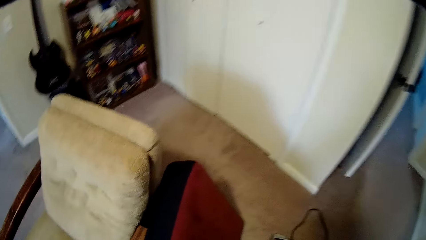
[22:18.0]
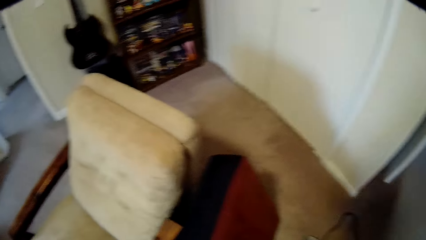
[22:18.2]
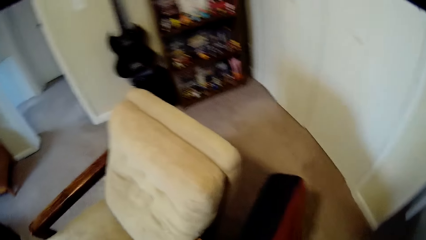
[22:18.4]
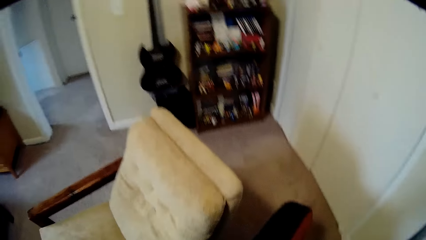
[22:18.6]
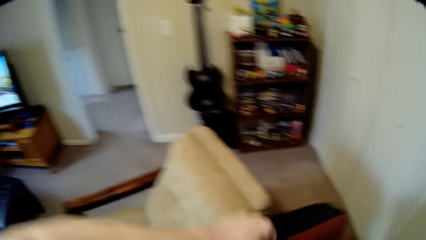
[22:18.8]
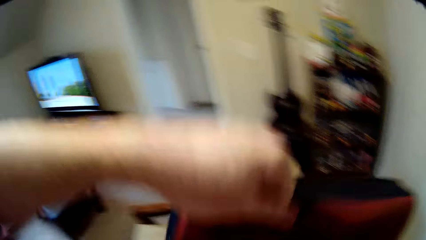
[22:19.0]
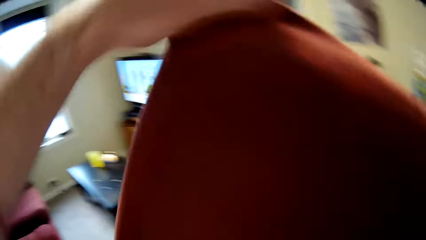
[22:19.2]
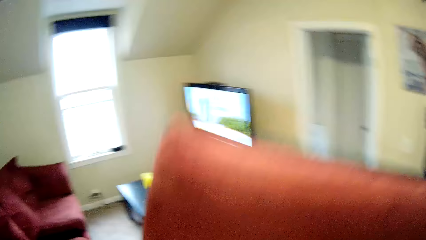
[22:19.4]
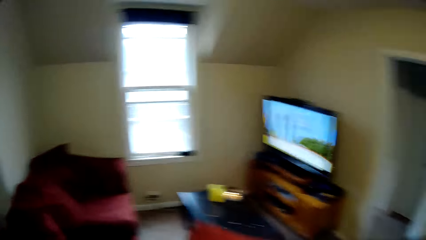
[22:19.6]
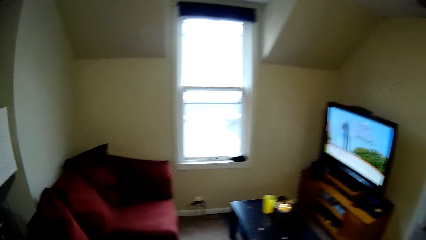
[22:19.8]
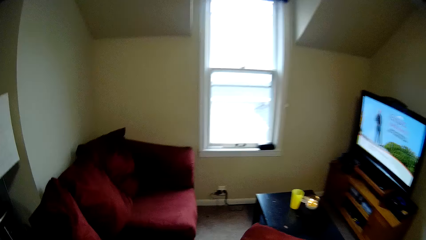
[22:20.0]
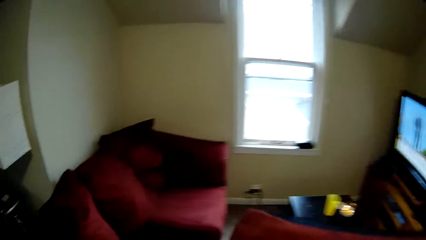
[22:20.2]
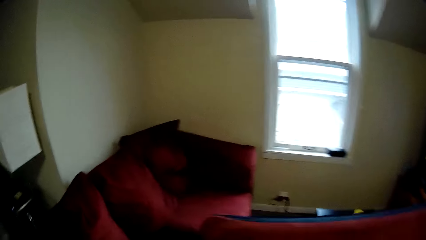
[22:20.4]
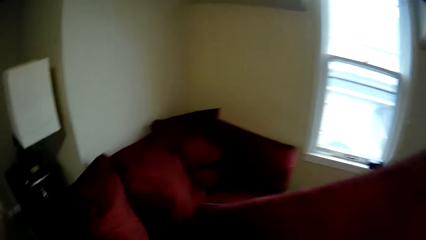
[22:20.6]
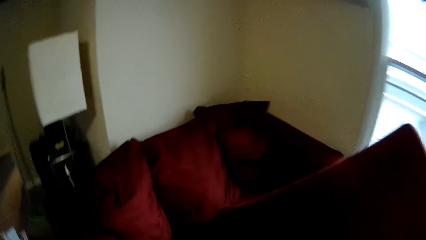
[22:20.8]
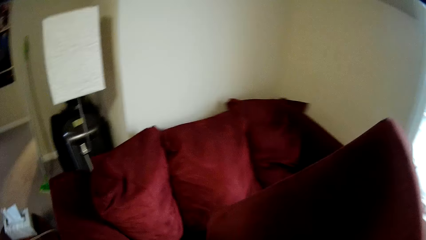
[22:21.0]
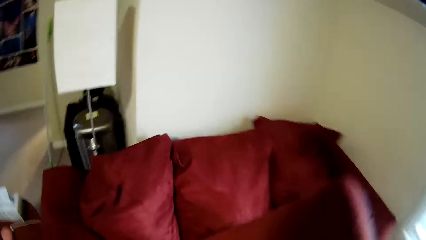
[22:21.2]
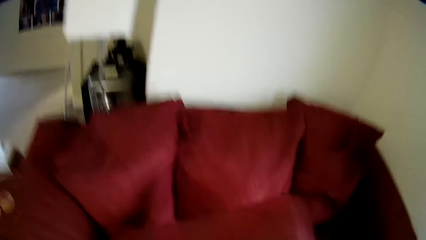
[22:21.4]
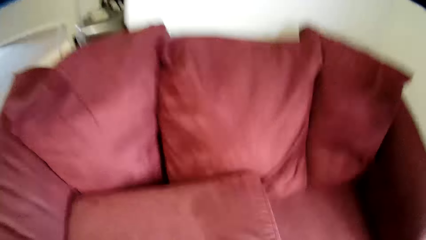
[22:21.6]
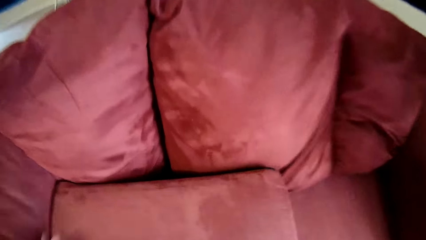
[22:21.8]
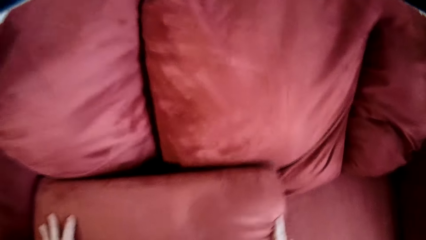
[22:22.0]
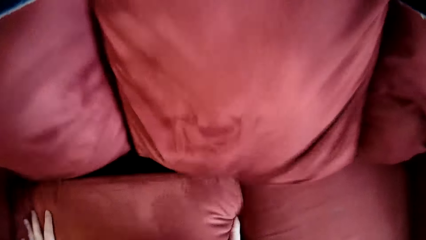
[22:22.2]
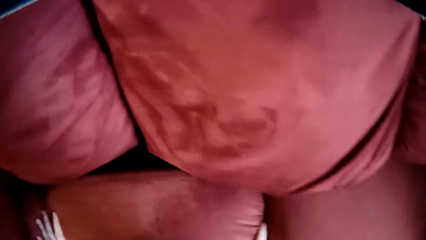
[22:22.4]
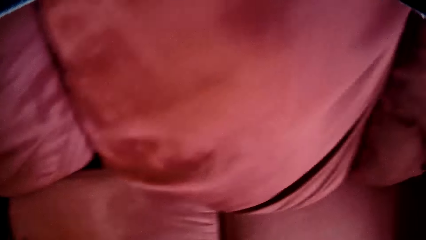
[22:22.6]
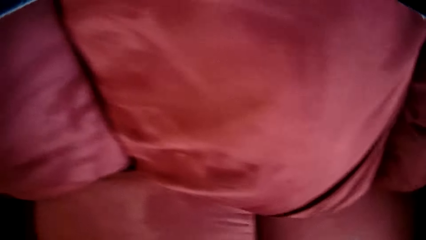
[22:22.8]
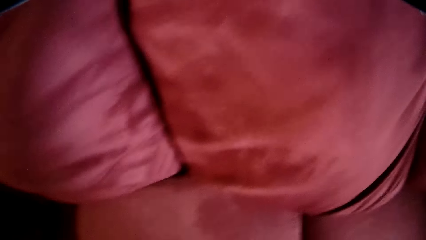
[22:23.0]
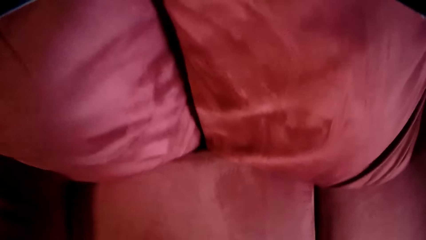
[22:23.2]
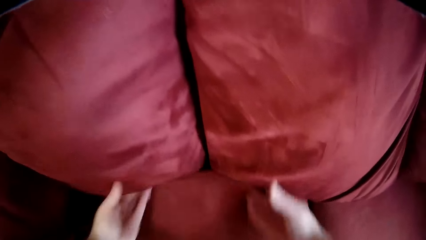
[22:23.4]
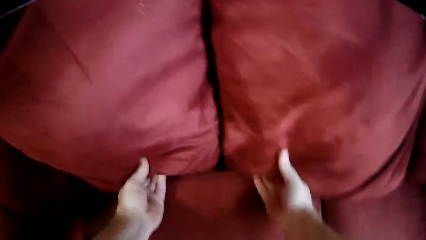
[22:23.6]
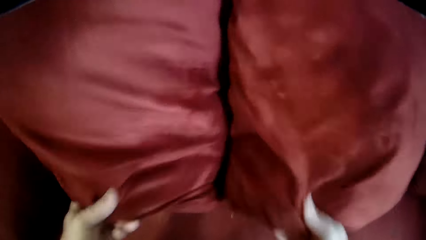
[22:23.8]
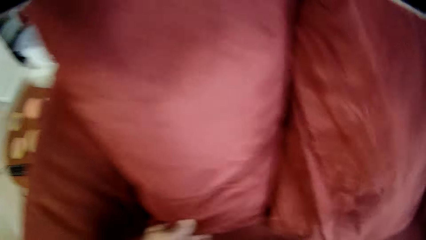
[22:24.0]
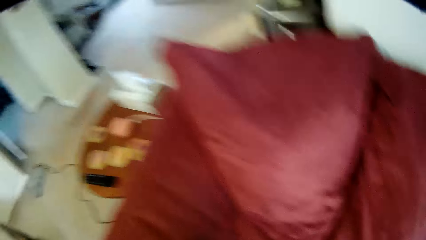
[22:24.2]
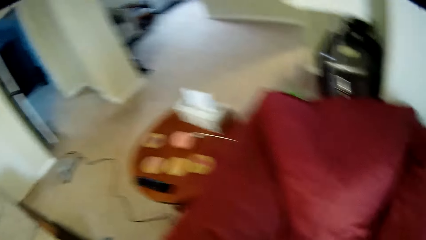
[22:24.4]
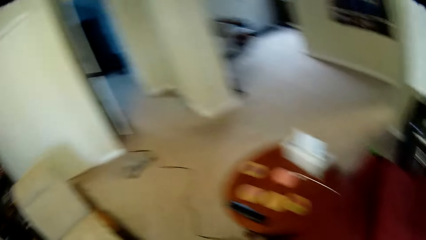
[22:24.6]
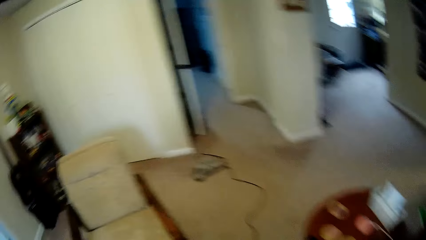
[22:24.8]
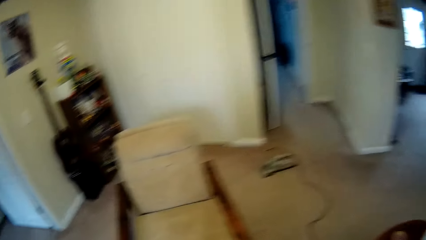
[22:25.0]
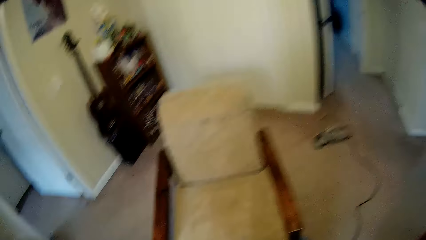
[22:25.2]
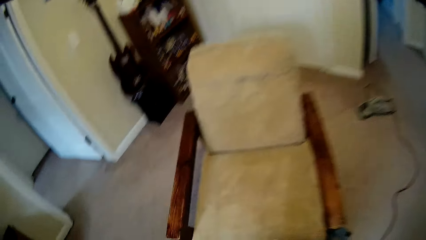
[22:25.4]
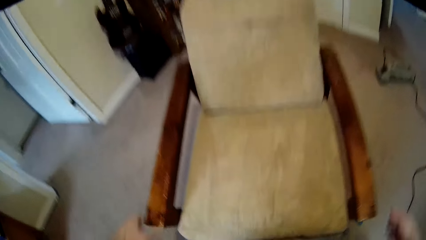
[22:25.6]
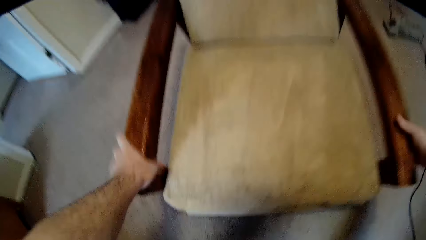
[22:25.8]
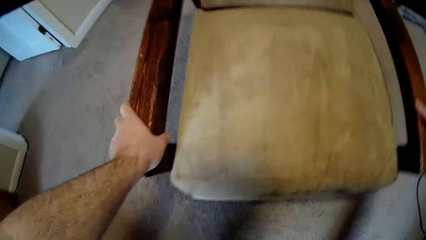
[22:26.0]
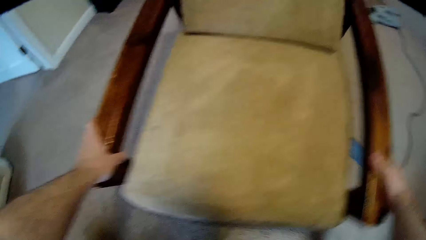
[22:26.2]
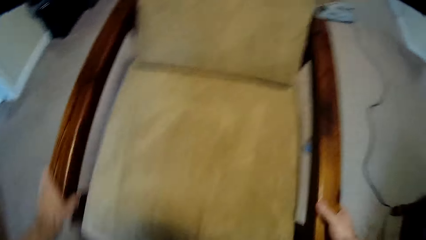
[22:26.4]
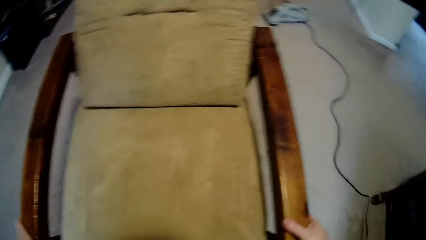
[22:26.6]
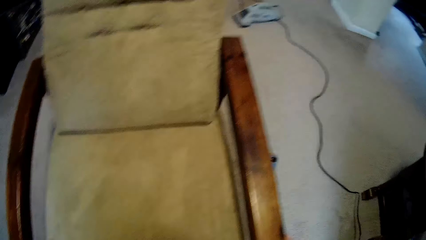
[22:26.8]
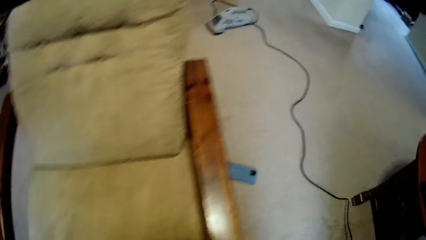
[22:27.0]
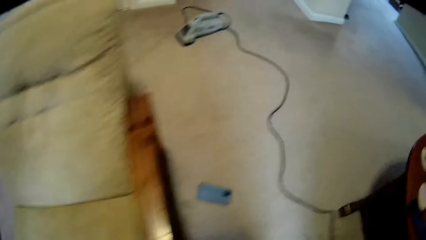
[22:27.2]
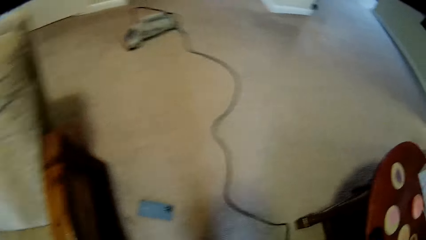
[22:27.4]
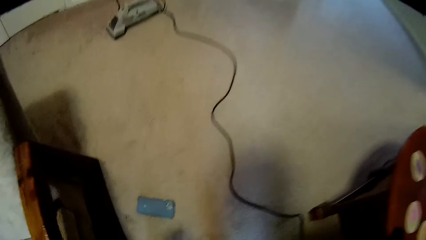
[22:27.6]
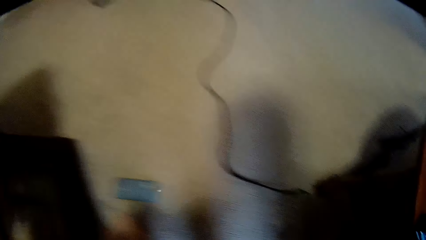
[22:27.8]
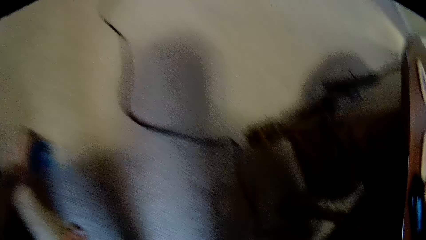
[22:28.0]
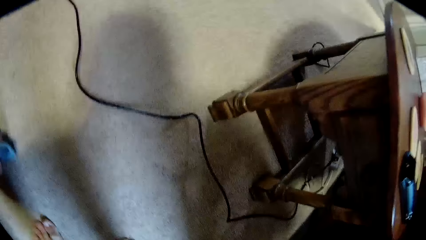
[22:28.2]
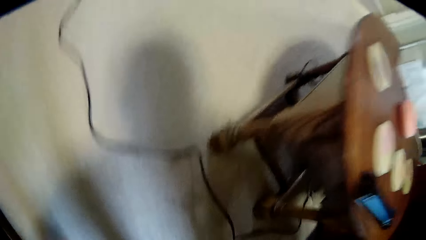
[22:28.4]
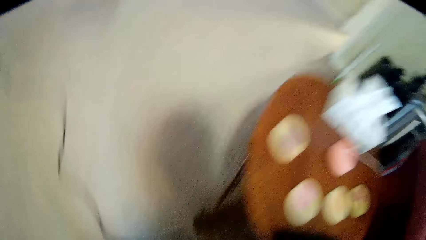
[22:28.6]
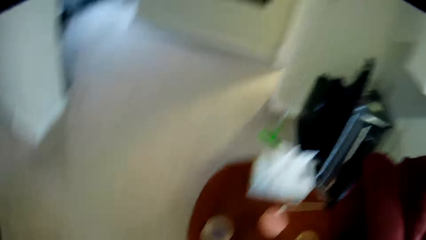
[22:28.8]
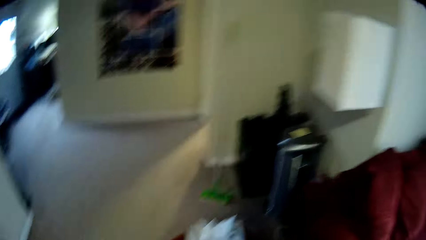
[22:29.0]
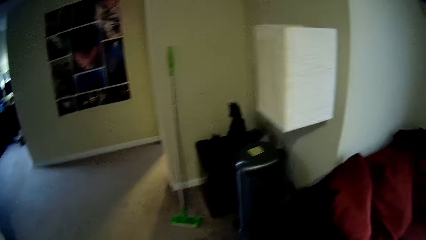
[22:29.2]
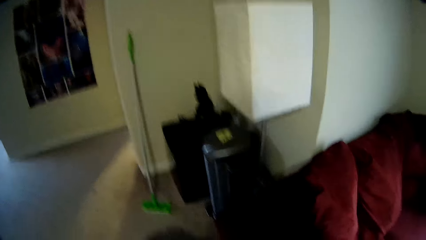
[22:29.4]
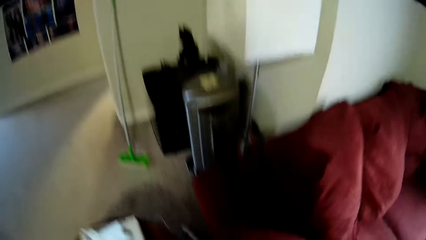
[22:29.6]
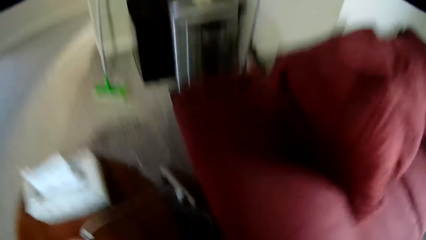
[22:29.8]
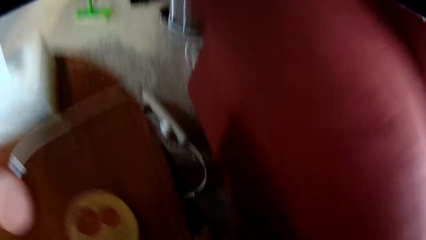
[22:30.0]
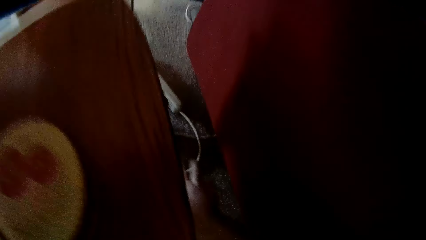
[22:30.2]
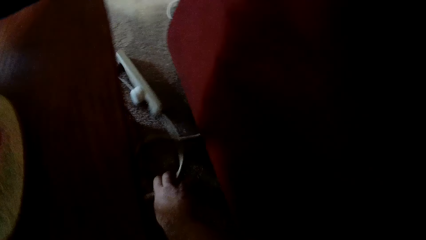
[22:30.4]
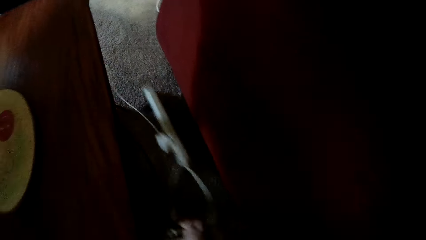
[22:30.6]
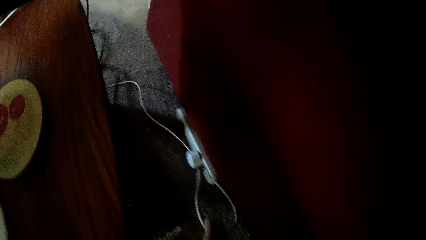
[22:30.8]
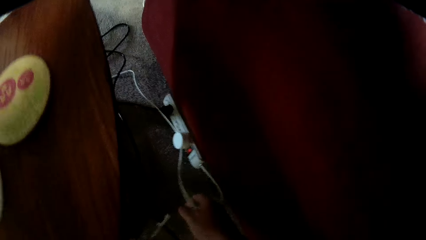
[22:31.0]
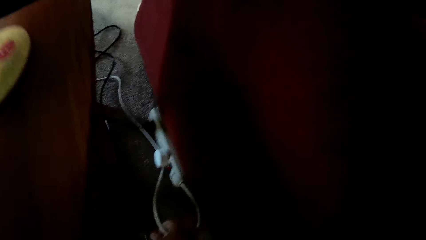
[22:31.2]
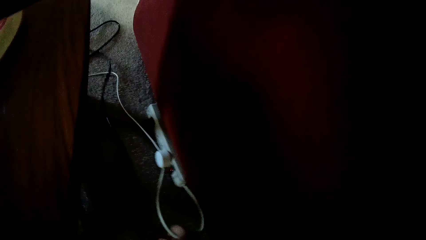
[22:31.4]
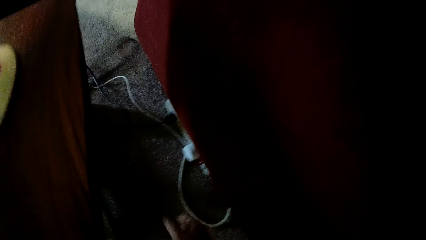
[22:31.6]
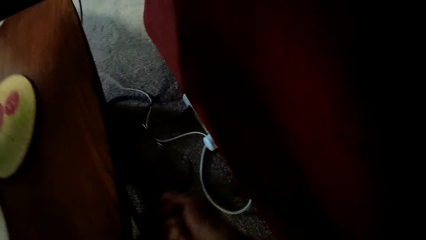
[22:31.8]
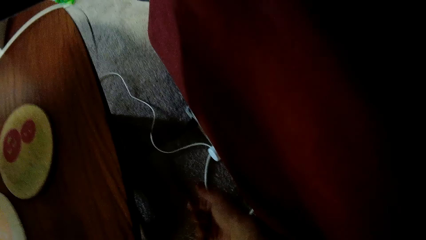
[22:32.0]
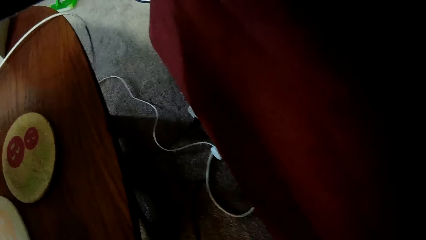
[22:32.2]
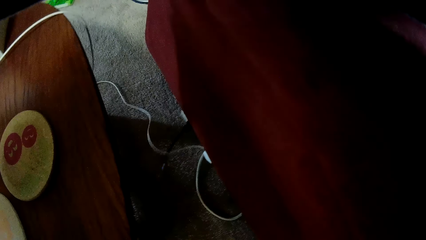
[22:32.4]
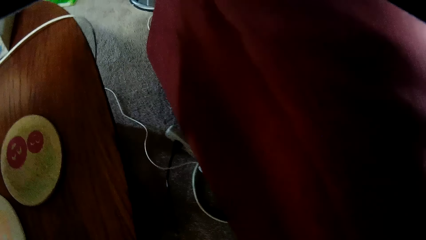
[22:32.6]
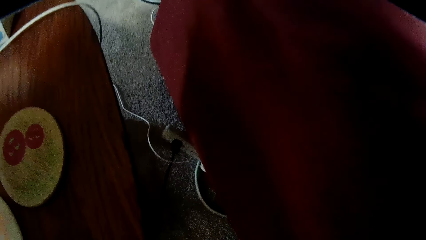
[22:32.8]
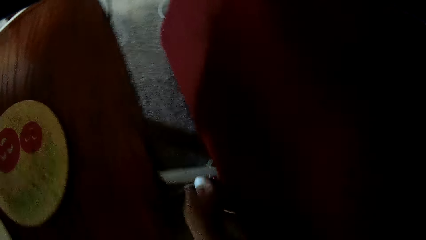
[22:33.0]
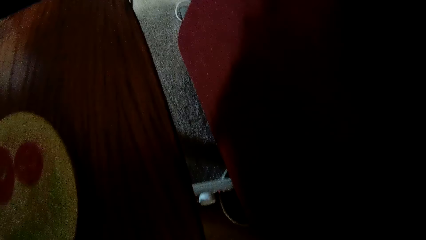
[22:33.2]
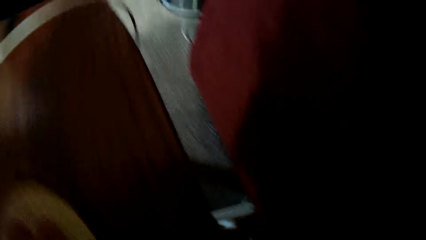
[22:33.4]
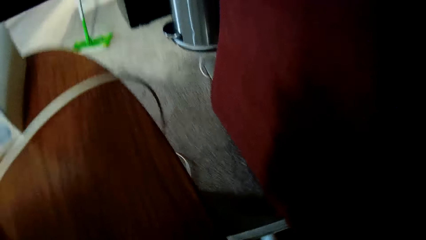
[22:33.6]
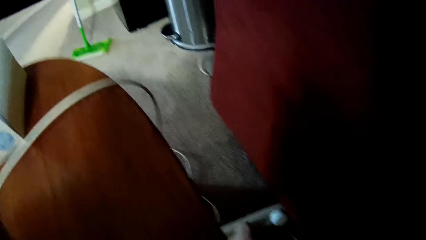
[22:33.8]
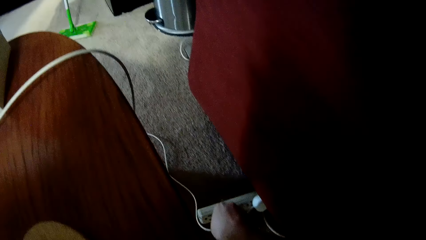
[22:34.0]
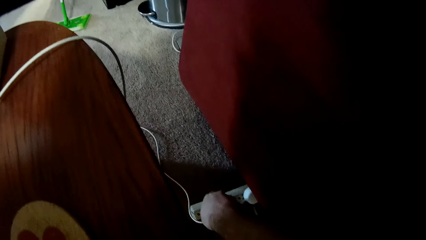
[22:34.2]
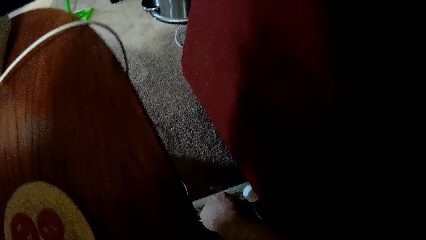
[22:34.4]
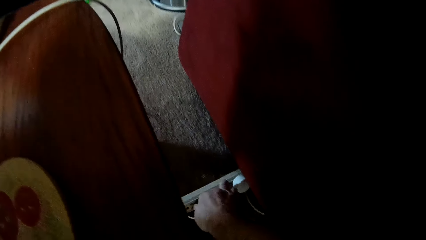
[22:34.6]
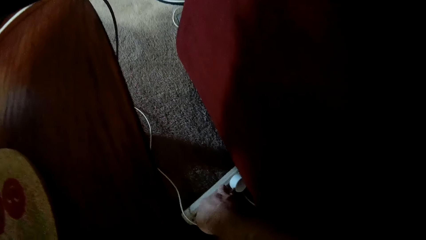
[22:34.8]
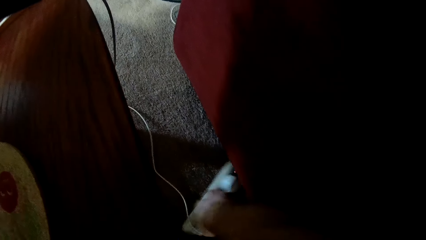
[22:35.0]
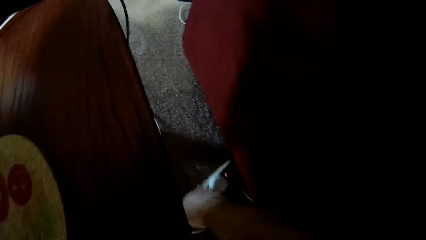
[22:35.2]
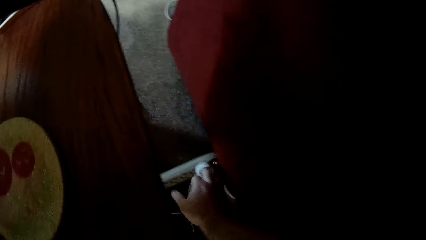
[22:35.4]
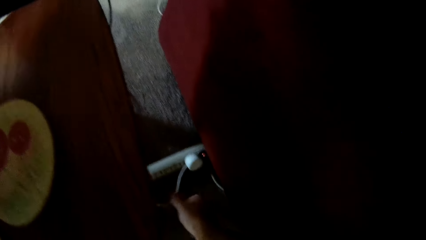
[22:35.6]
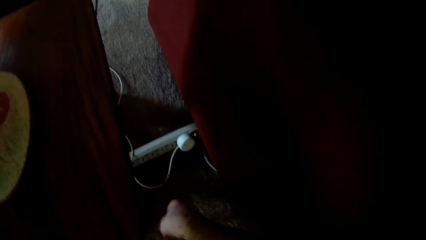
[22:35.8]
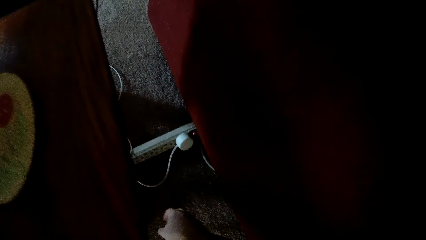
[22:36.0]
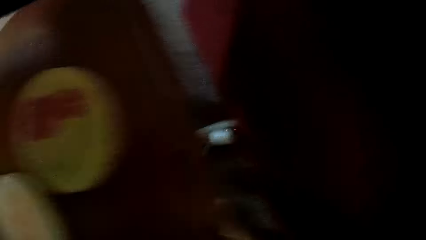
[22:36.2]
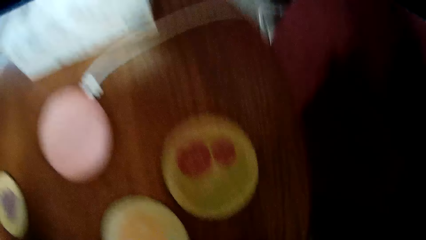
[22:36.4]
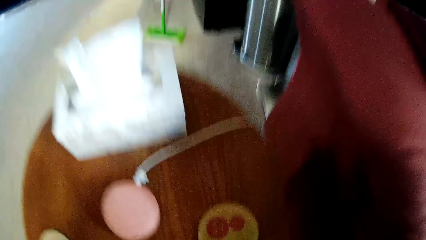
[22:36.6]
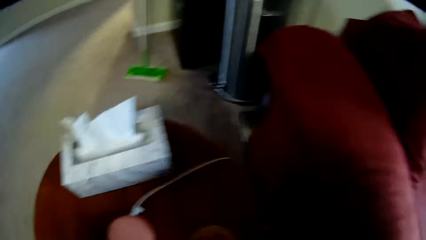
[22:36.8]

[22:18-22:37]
The camera wearer picks up the other cushion on the carpet. They fit the cushion on the sofa. They adjust the pillow. They hold a chair with both hands. They pick up a phone on the carpet. They pull an extension on the carpet. They unplug the cleaning machine cable from the socket. They plug the adapter on the extension.
